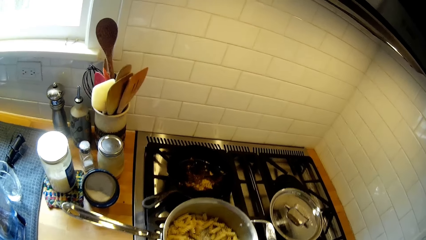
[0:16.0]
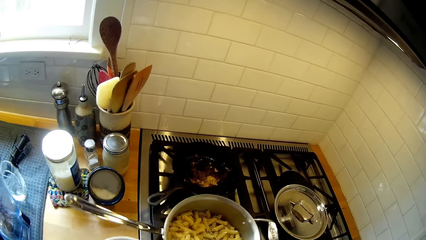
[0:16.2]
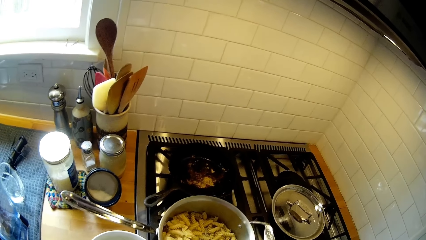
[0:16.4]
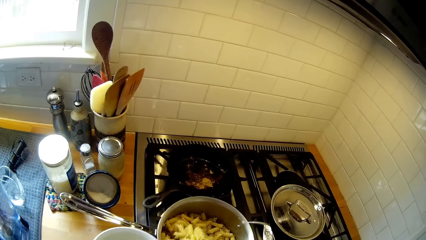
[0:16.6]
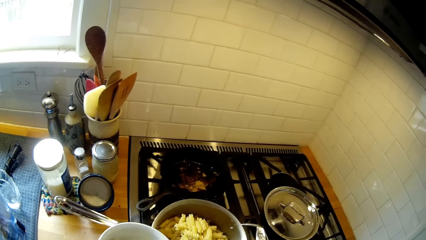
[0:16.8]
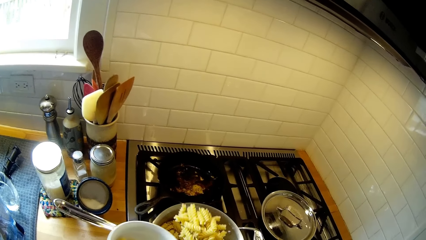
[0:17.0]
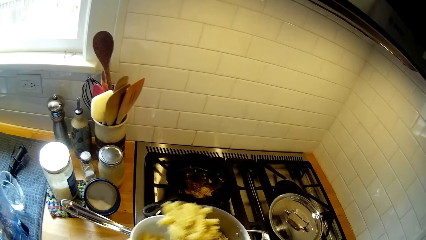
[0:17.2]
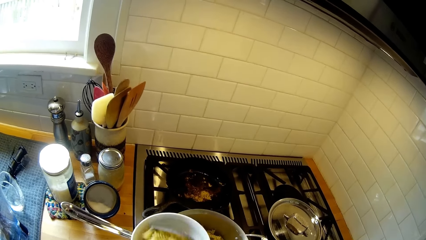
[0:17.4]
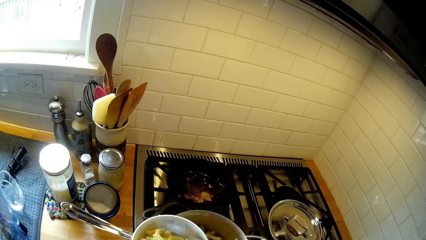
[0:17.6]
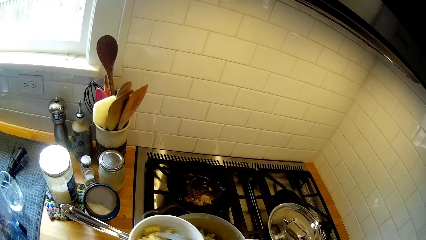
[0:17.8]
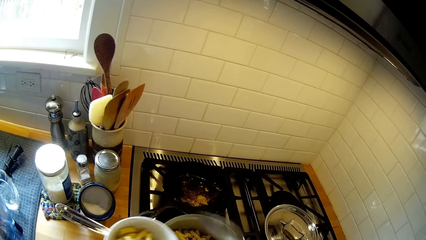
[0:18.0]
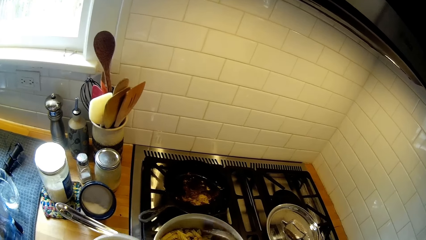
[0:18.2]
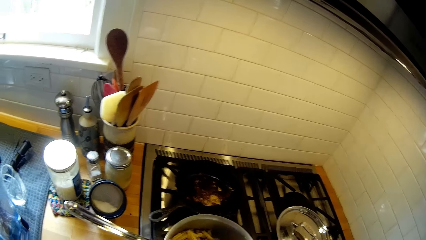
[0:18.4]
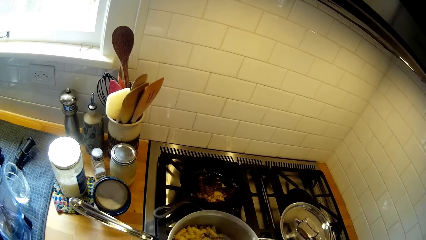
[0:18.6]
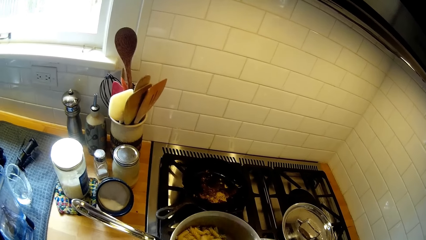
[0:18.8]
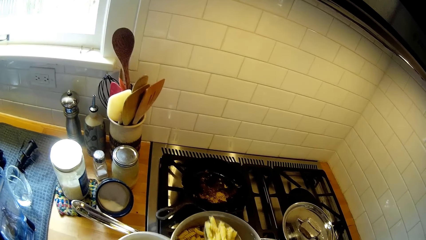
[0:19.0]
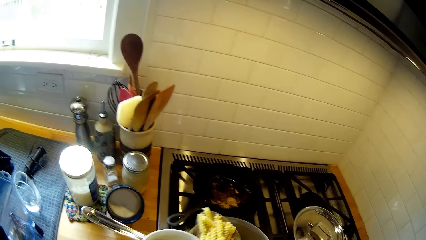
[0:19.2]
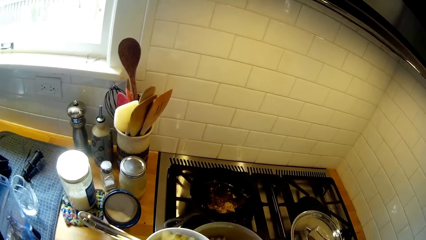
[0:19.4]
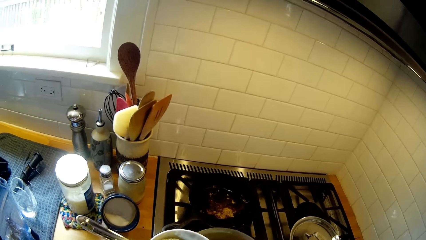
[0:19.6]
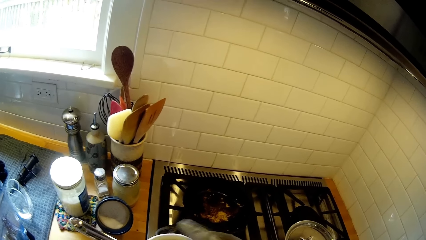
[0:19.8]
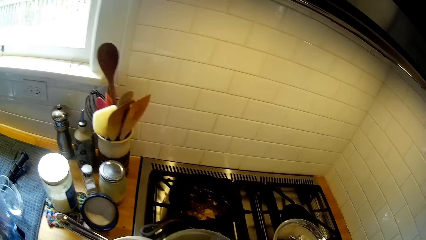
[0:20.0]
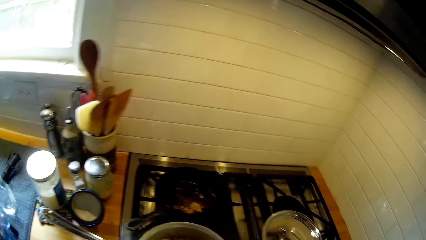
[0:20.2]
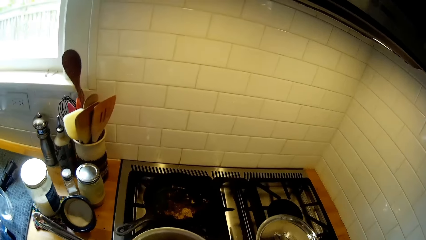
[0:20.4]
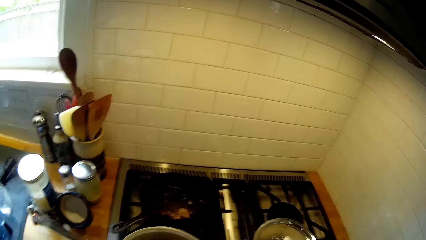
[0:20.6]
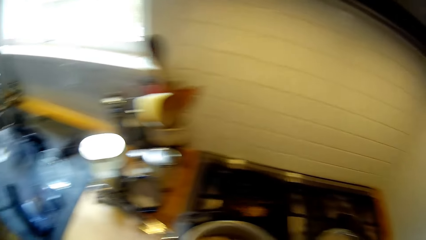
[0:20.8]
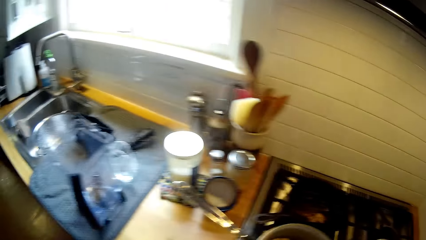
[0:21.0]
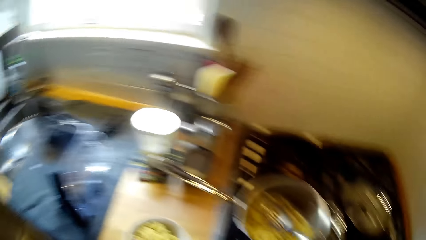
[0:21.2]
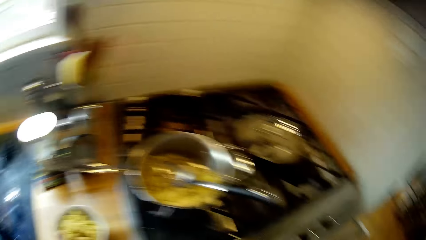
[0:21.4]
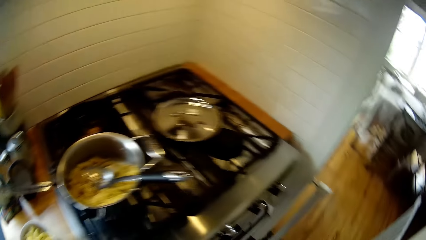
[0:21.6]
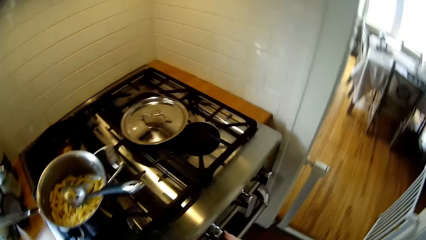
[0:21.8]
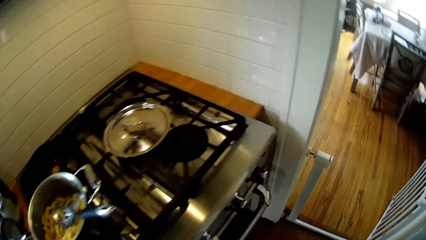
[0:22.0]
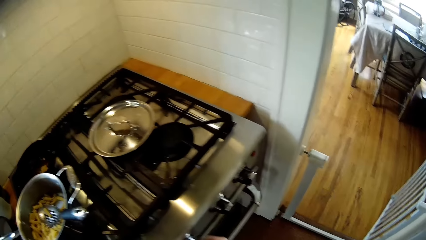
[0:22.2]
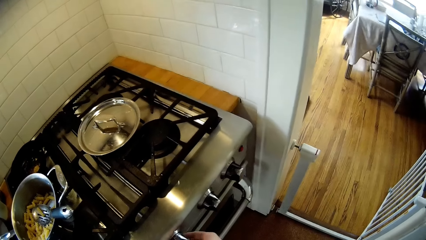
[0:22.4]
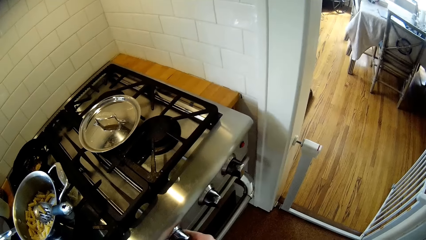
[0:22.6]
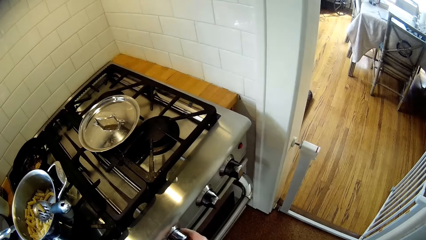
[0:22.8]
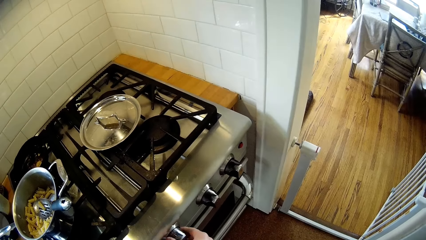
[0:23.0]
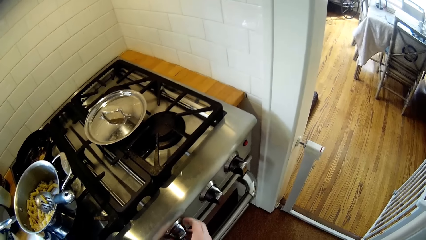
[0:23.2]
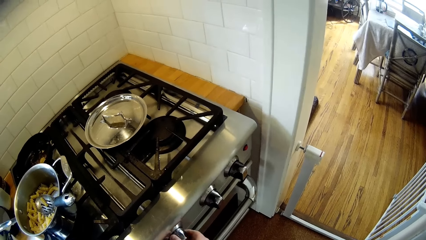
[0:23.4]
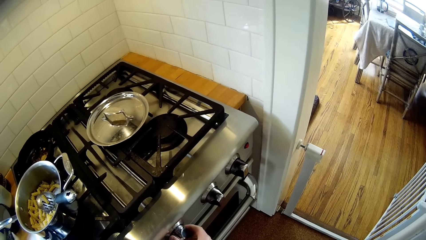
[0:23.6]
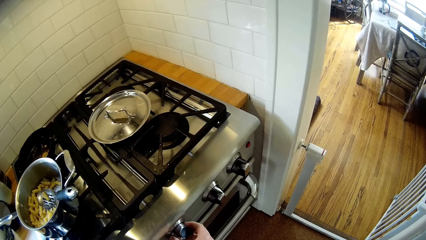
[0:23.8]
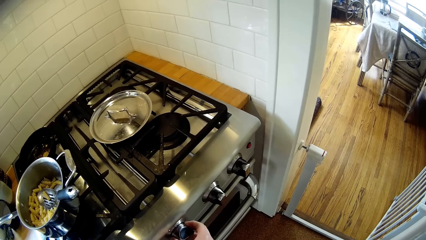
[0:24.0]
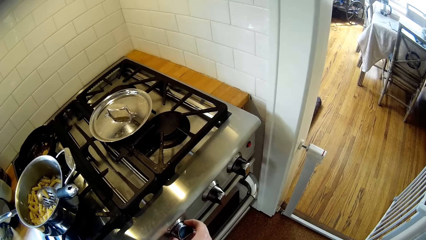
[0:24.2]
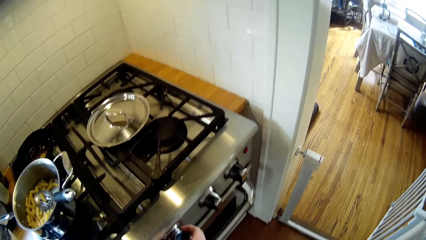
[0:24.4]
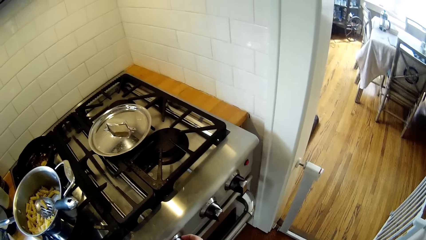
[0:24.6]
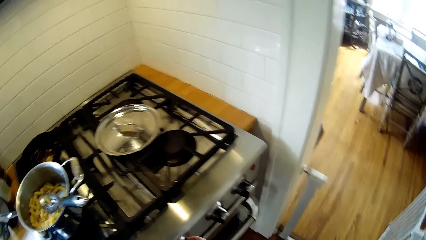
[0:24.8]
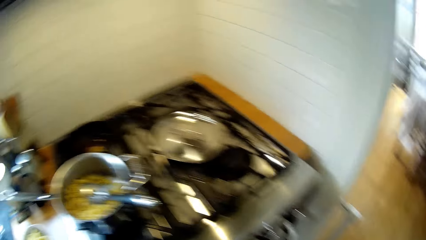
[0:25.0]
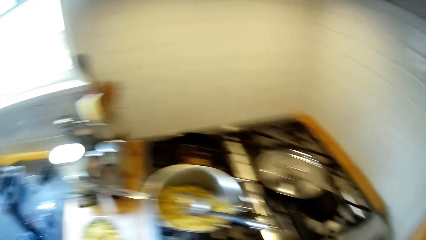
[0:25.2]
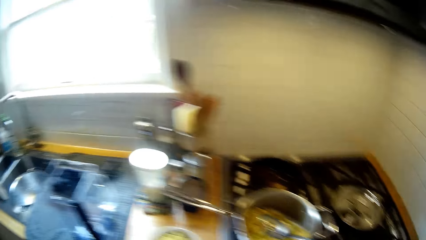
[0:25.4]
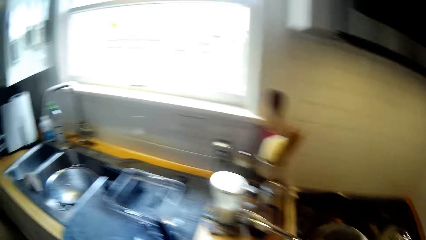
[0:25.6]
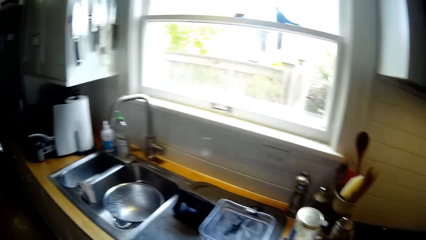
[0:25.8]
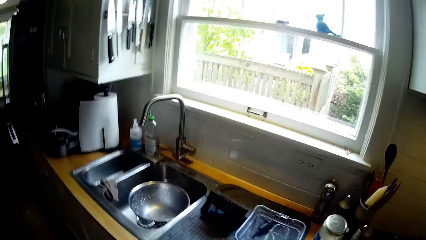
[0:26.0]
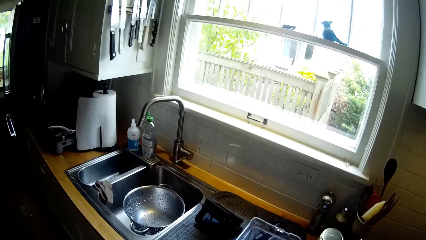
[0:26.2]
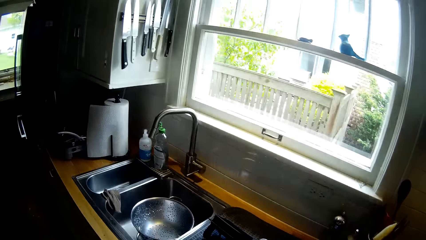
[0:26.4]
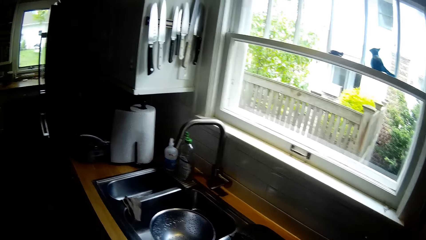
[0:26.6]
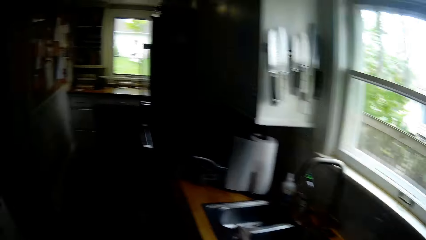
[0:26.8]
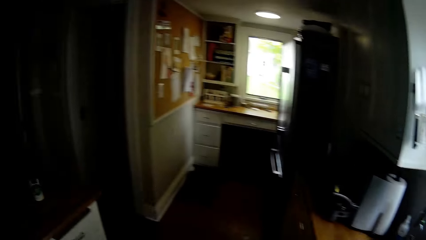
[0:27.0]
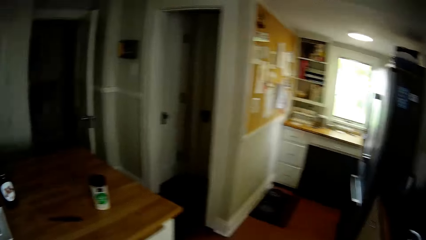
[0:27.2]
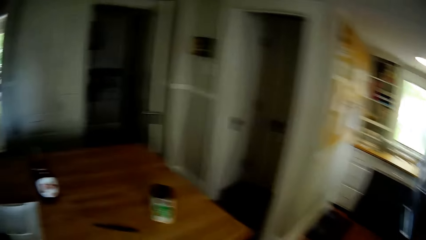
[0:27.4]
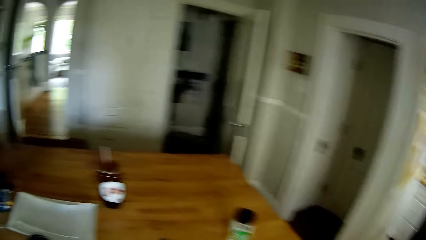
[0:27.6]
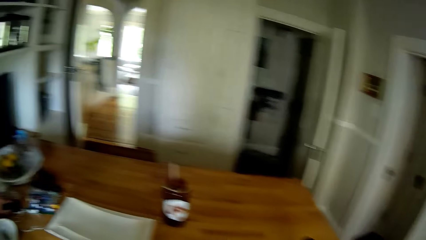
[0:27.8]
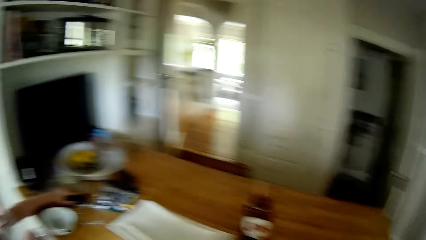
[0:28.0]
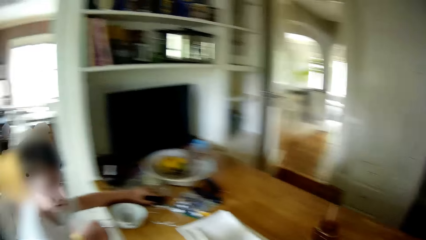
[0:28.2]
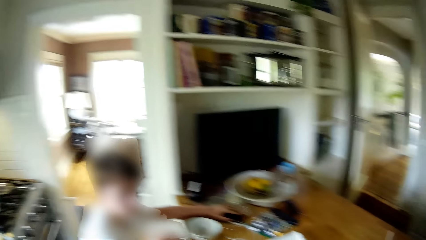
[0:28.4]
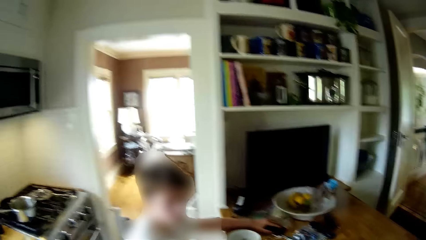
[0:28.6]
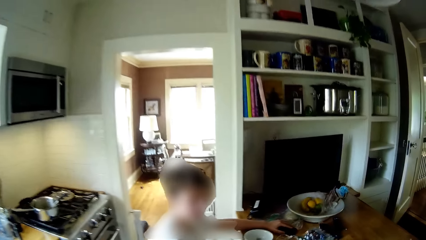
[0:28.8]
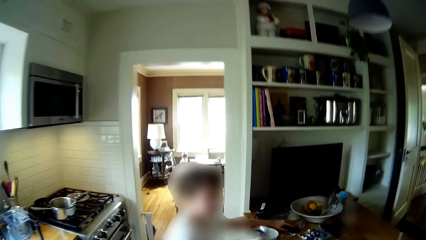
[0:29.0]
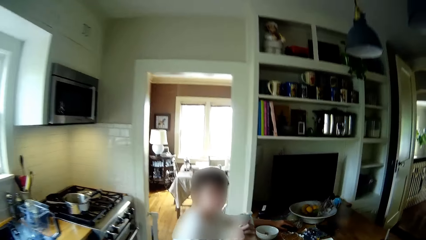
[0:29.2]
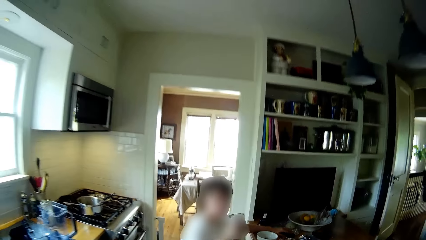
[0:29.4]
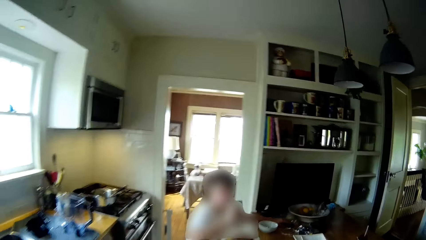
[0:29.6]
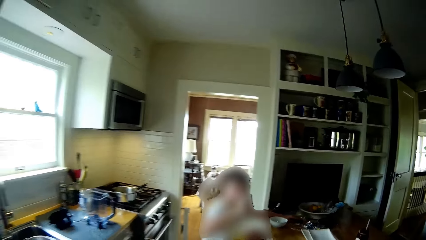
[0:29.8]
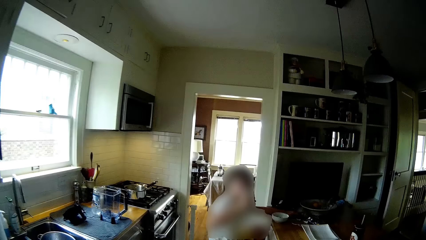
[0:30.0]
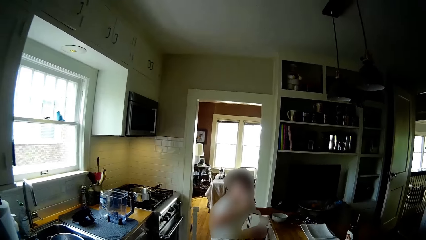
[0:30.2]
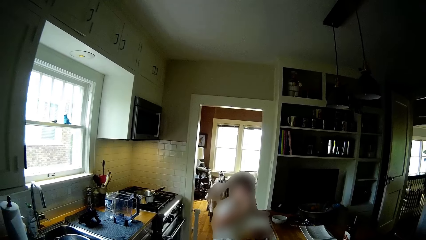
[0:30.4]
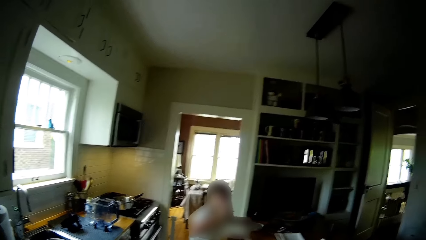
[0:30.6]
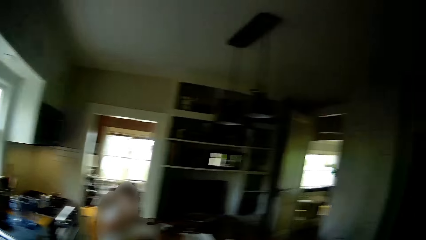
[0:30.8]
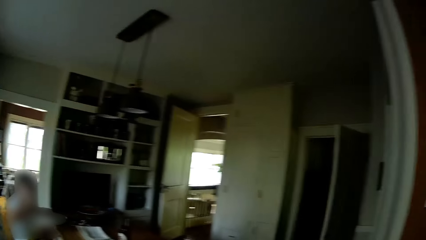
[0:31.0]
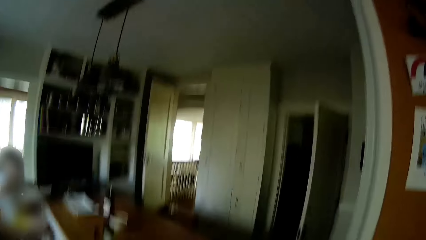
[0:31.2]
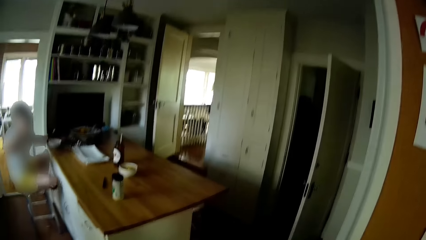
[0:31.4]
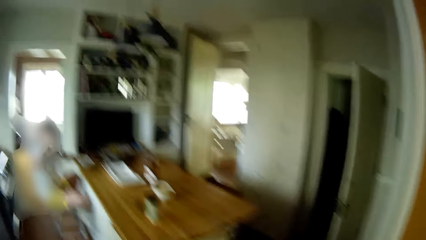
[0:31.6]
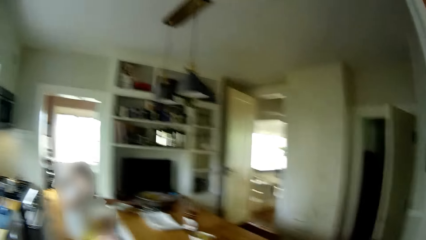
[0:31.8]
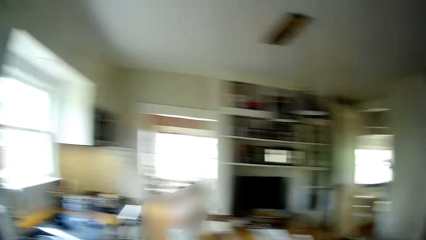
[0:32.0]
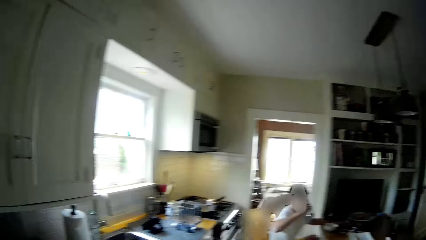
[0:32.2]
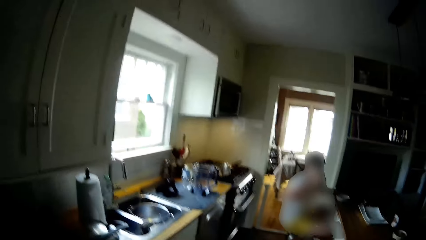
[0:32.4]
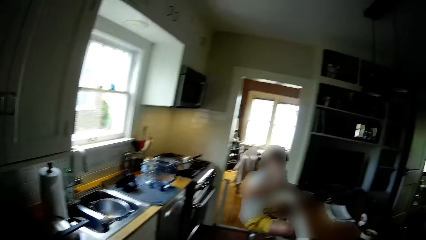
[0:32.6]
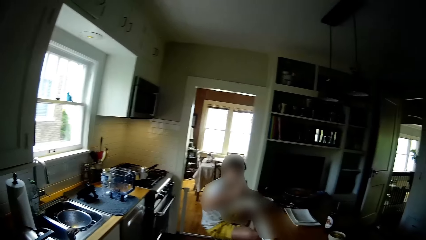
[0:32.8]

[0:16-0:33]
The camera wearer scoops macaroni from the pot with the spoon with his right hand. He turns the macaroni into the plate on his left hand with the spoon in his right hand. He scoops the macaroni from the pot with the spoon with his right hand. He turns the macaroni into the plate on his left hand with the spoon in his right hand. He looks around. He turns on the cooker. He turns off the cooker with his right hand. He walks around. The boy drinks water from a cup with his right hand.
